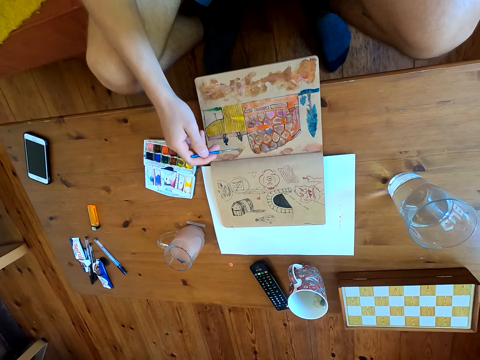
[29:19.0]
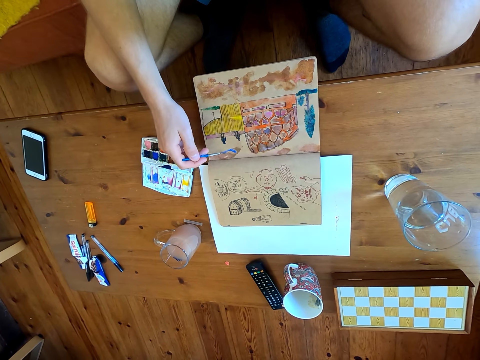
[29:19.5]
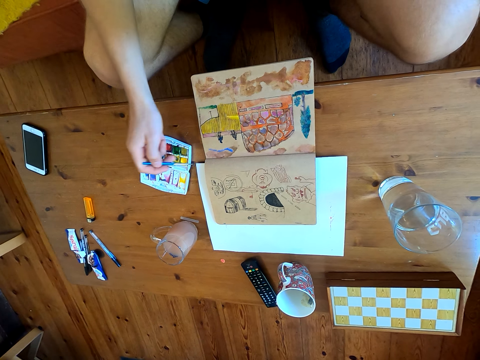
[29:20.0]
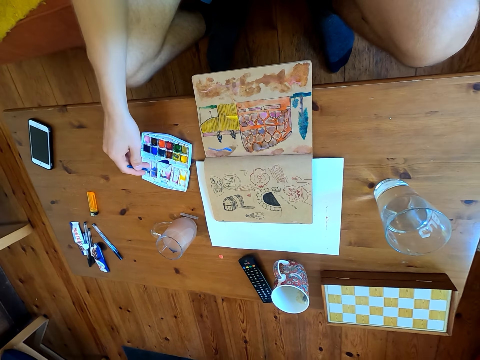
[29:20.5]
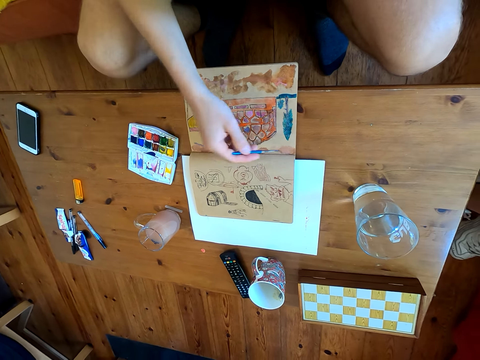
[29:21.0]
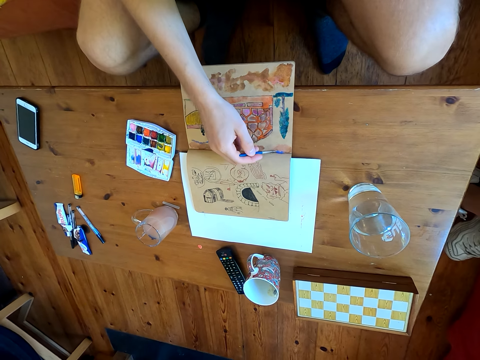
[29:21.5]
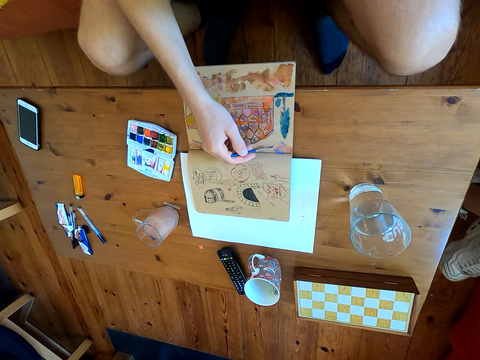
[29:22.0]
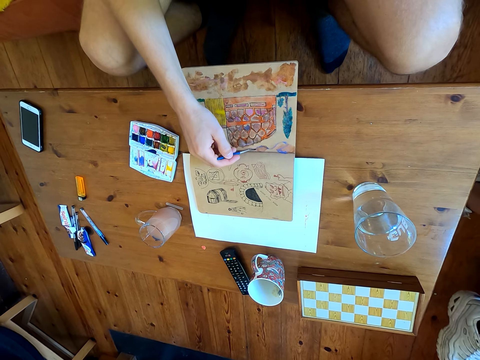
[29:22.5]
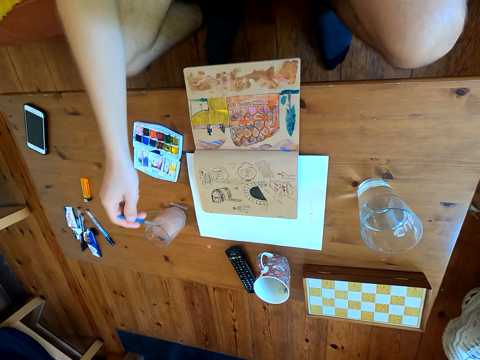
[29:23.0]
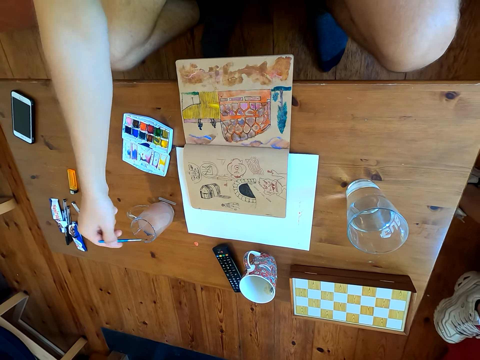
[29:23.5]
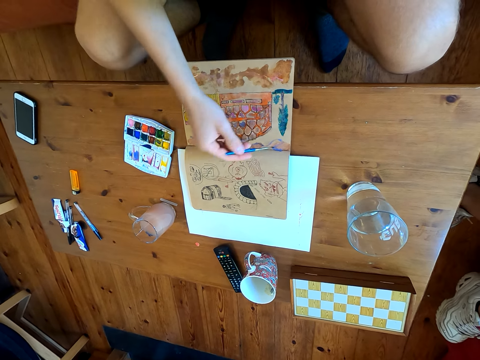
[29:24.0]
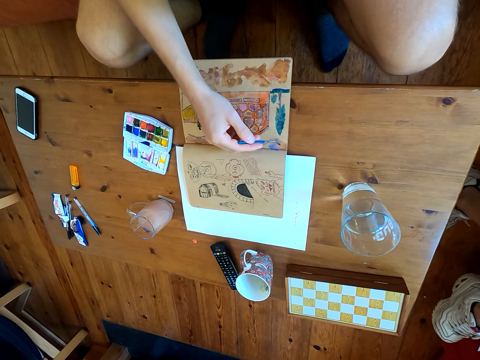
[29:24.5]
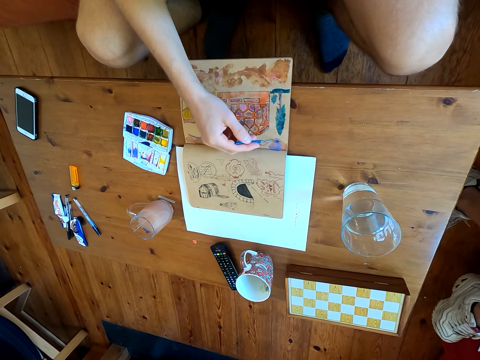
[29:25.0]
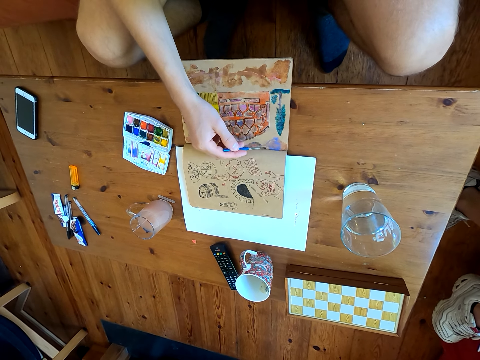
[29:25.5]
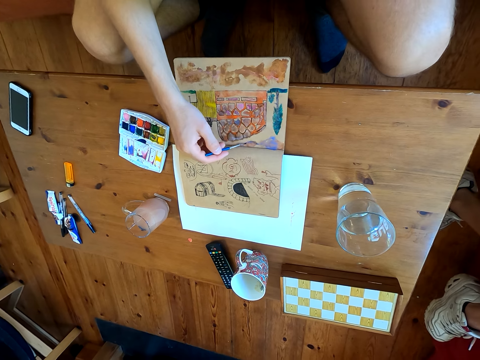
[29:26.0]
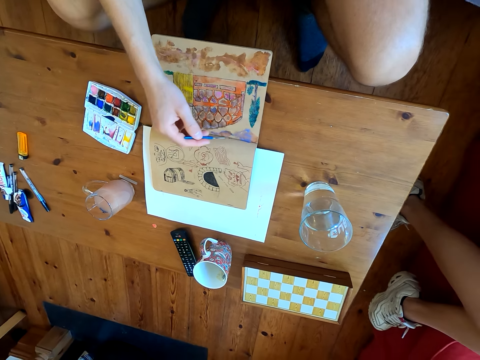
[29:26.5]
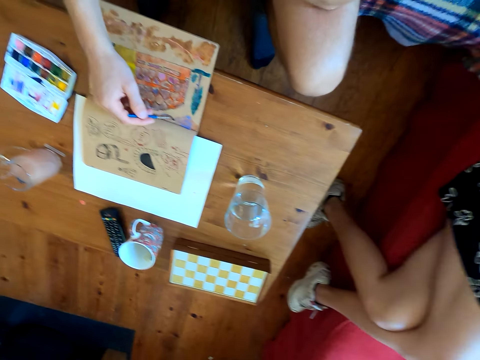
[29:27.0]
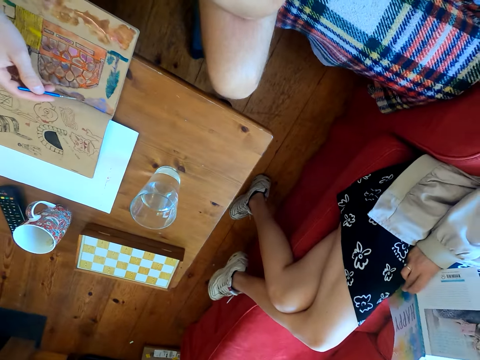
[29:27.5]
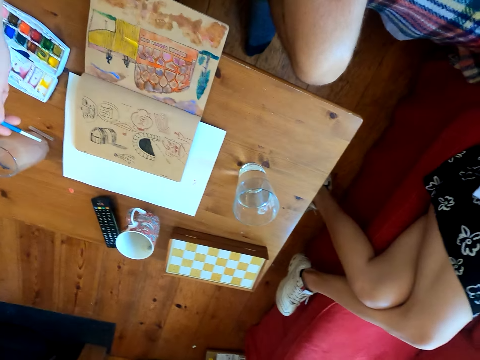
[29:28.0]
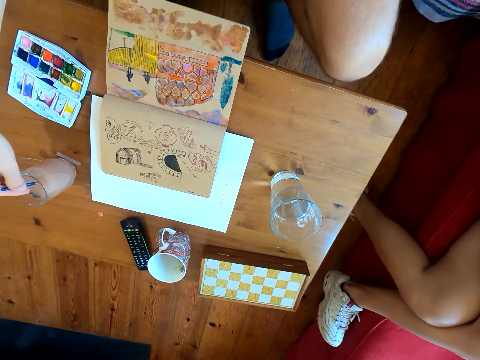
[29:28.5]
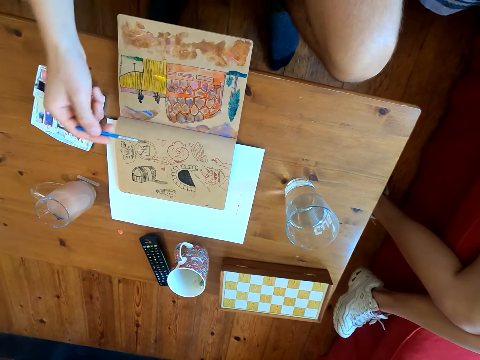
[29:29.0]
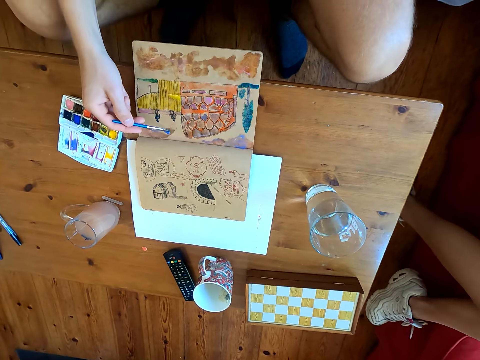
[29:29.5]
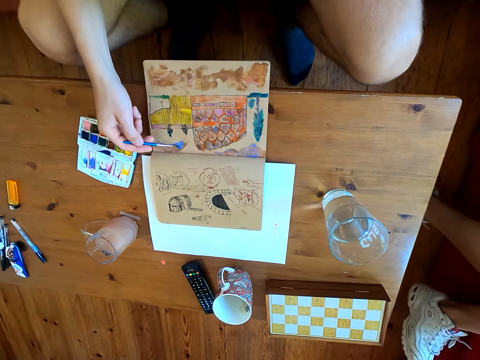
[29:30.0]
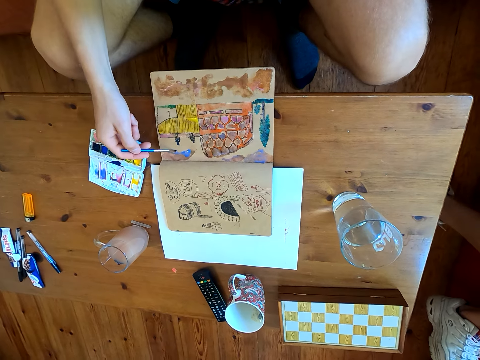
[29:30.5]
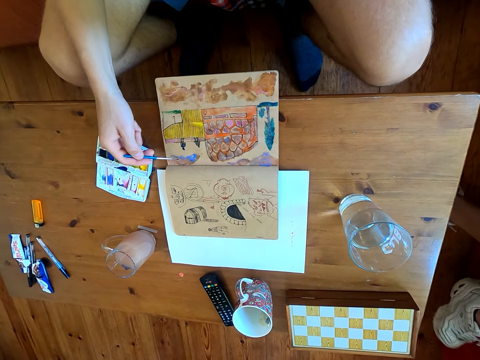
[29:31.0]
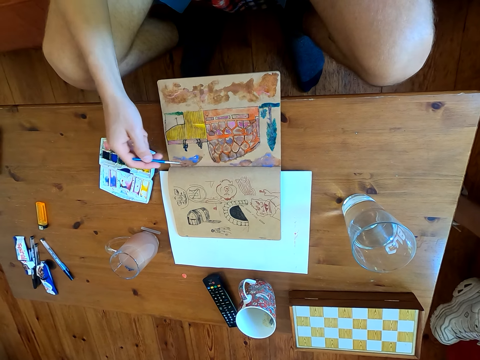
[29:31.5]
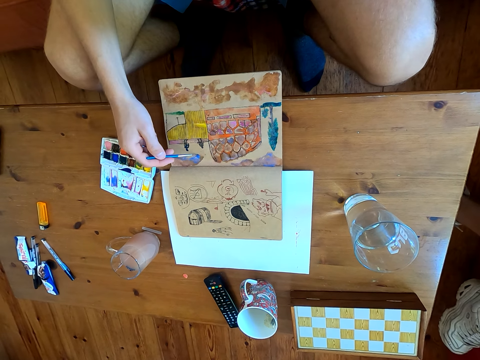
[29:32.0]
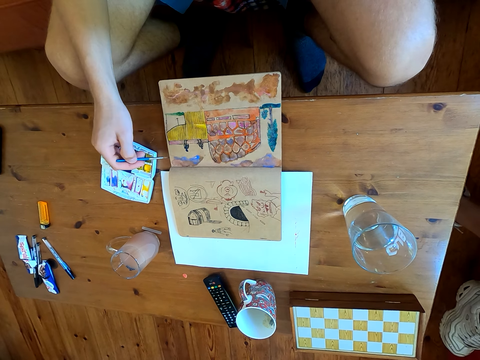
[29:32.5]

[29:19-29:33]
The camera wearer paints the drawing with the paint brush. They immerse the brush in the watercolor. They paint. They dip the brush in a liquid. They paint. They dip the brush in the liquid. They paint.

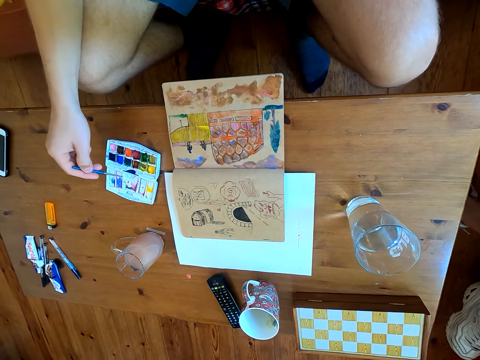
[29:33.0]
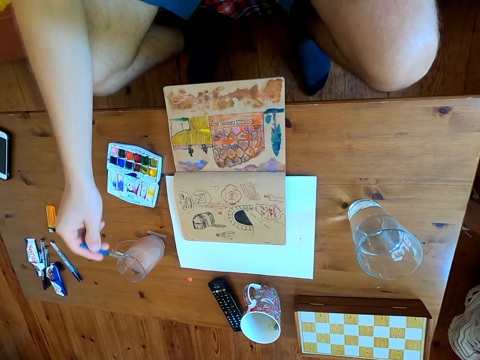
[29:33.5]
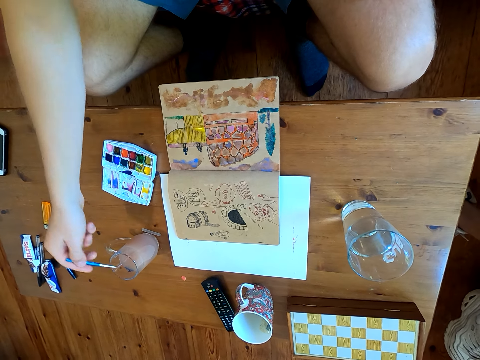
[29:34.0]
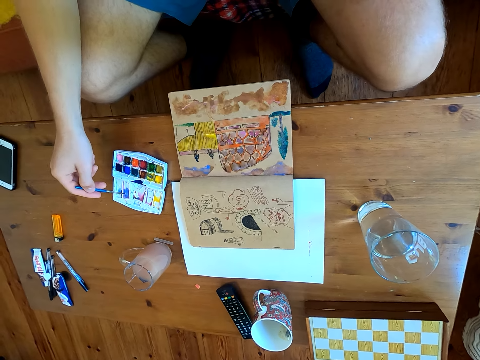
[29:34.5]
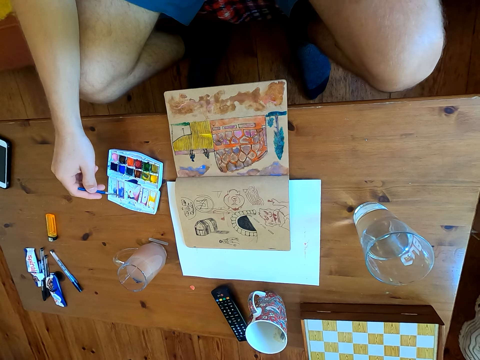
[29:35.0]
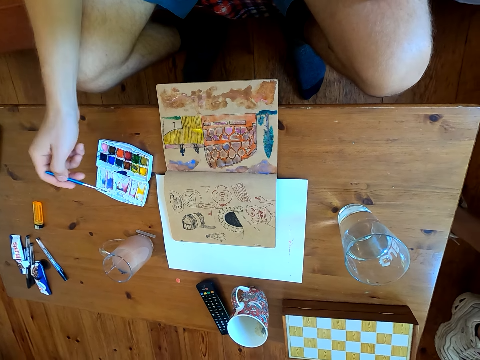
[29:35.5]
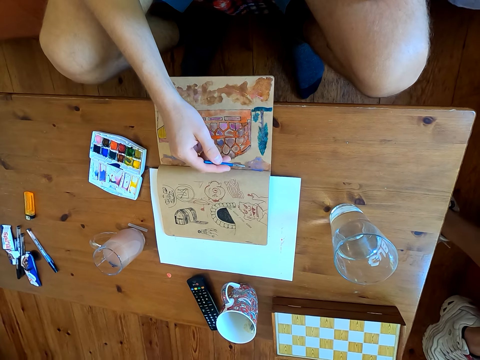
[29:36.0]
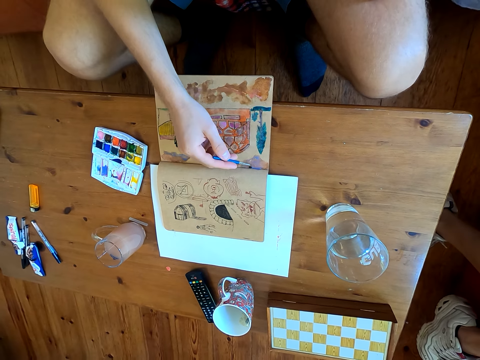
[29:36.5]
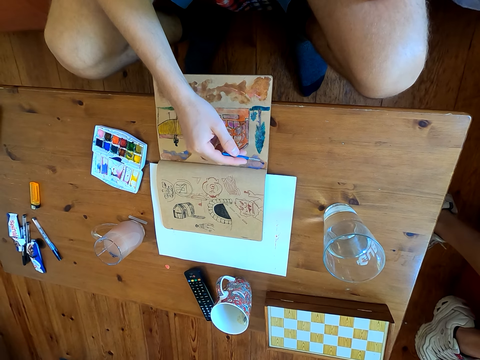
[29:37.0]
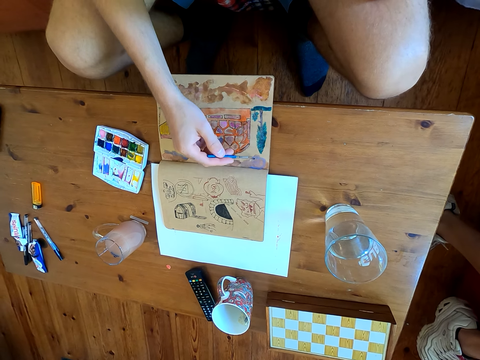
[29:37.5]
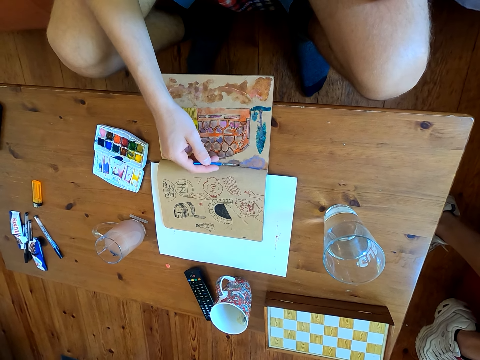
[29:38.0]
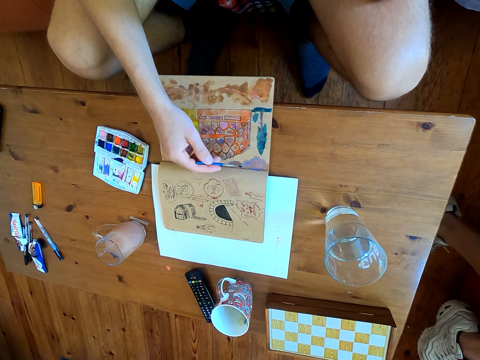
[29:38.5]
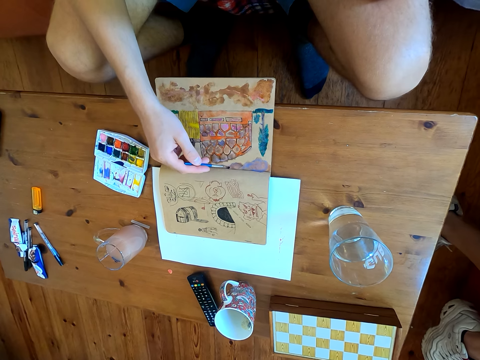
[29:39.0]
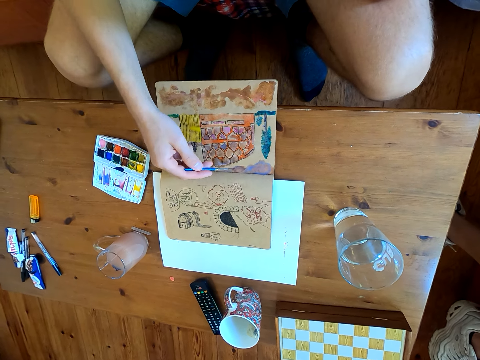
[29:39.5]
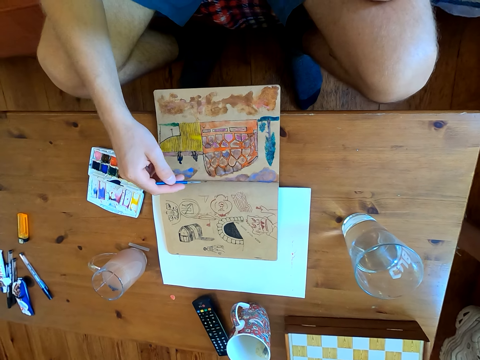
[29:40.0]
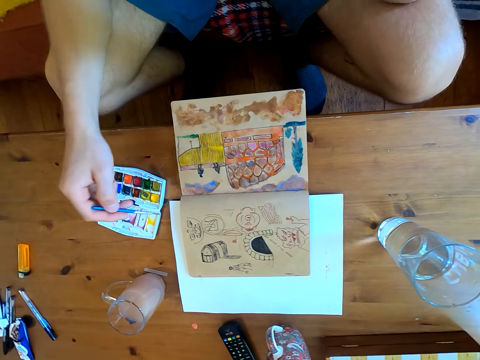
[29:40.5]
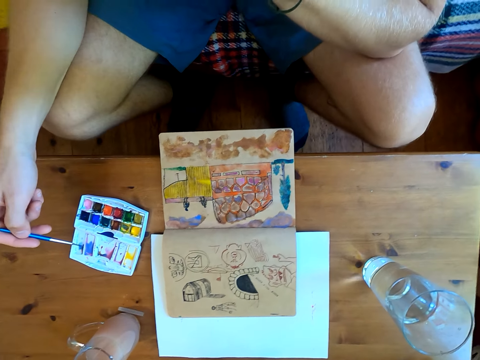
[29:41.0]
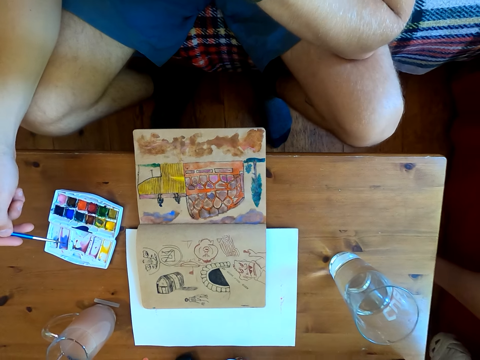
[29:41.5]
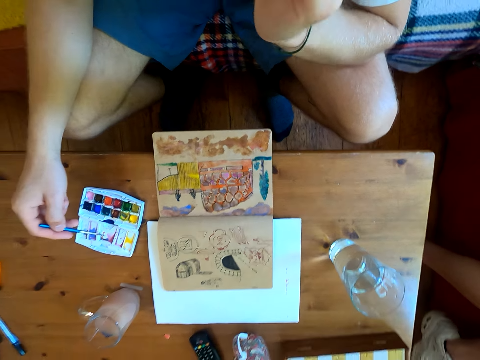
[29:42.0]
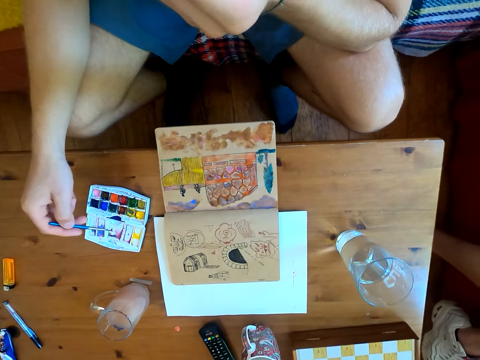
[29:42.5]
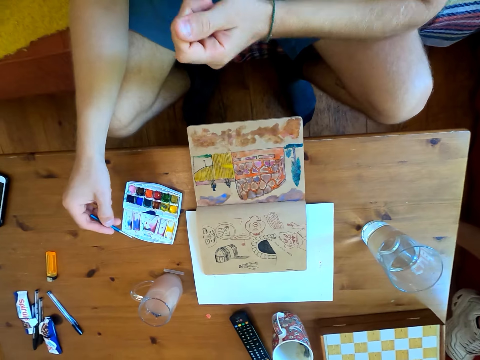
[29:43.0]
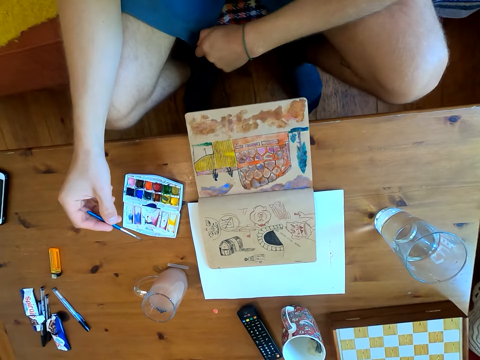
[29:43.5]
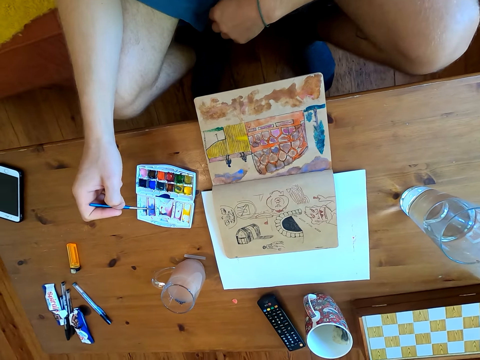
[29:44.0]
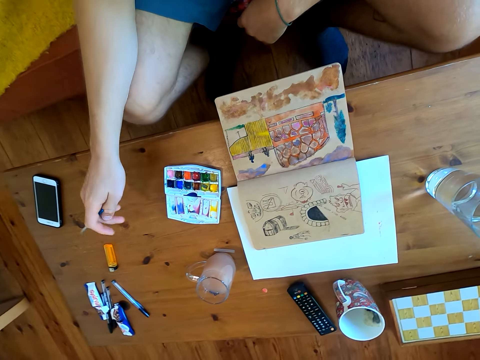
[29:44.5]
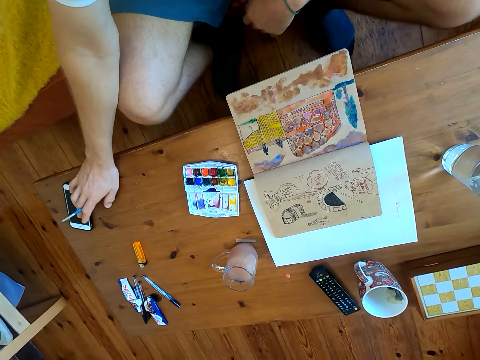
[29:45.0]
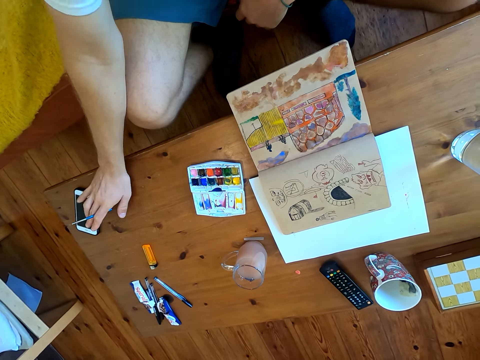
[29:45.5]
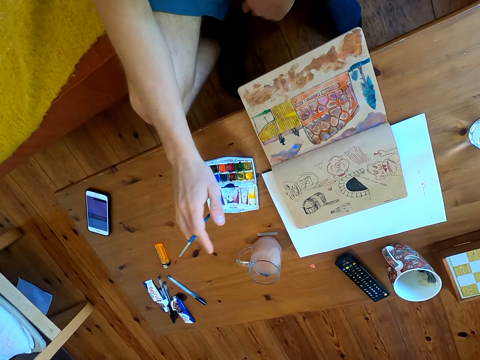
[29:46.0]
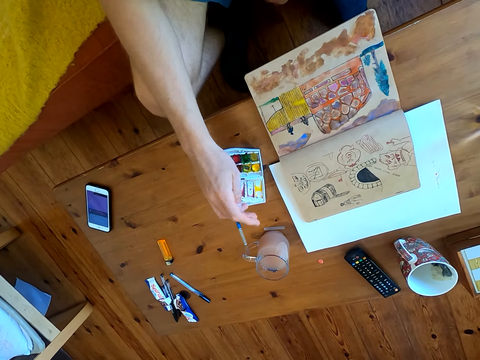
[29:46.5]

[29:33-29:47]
The camera wearer dips the brush in a liquid. They immerse the brush in the watercolor. They paint. They touch the face. They tap on the screen of the phone on the table.
